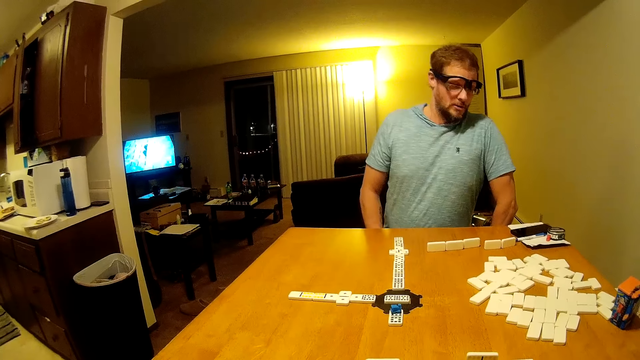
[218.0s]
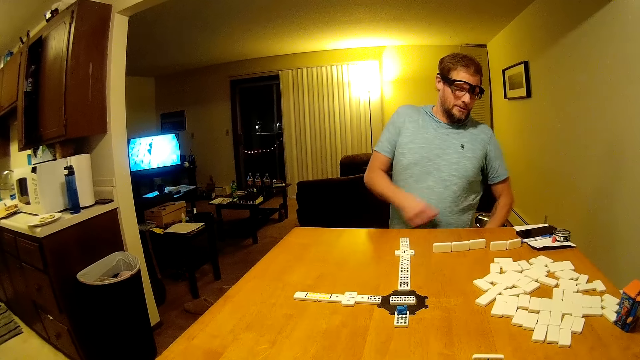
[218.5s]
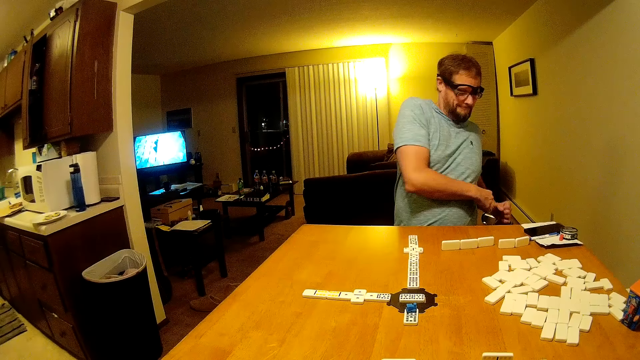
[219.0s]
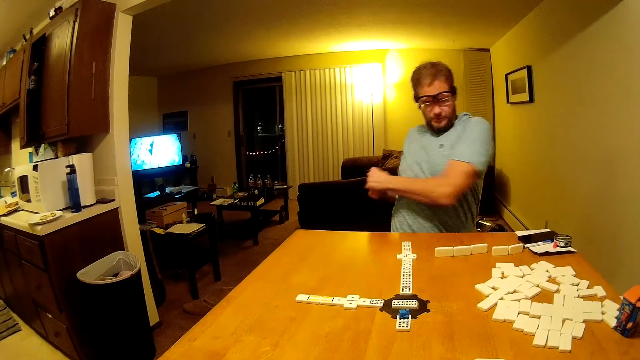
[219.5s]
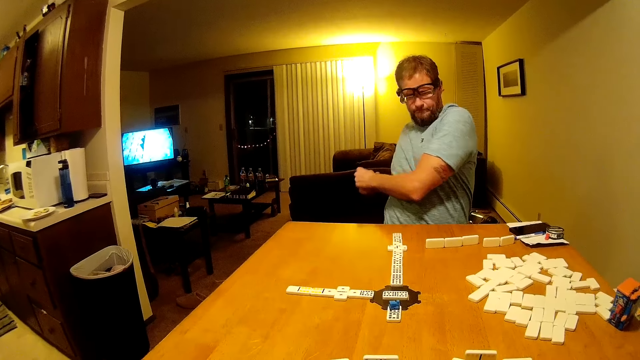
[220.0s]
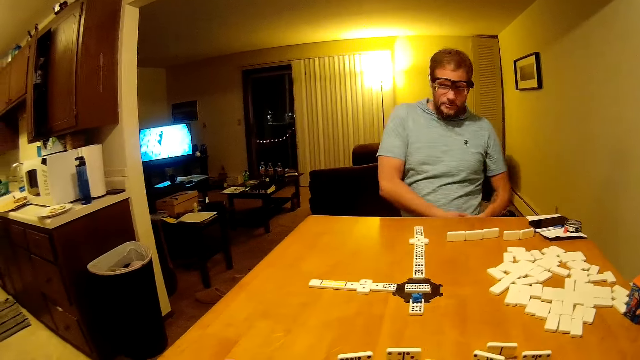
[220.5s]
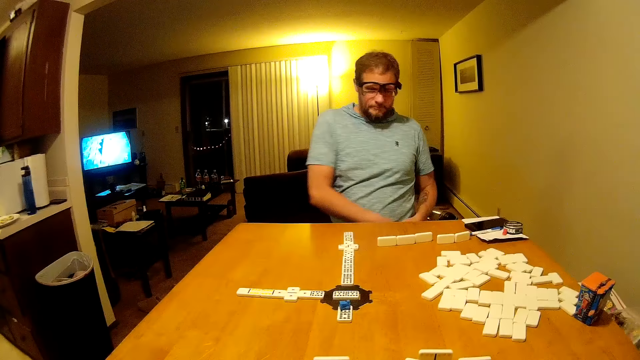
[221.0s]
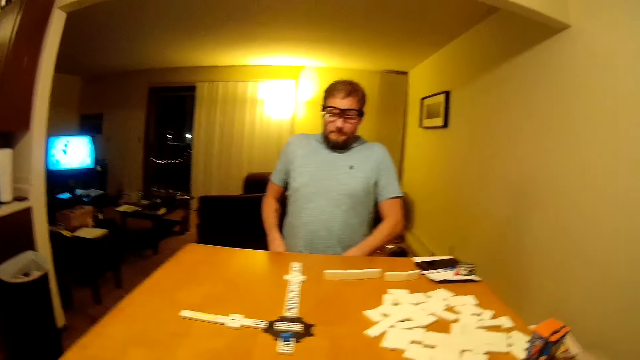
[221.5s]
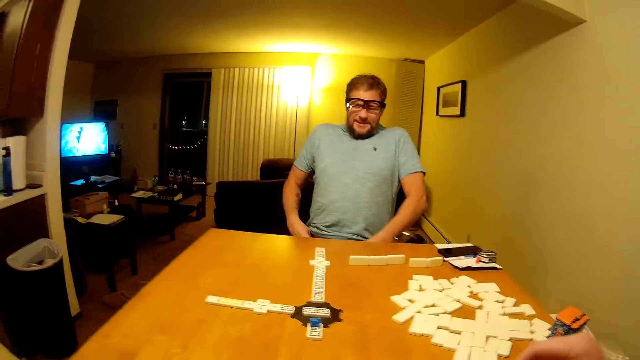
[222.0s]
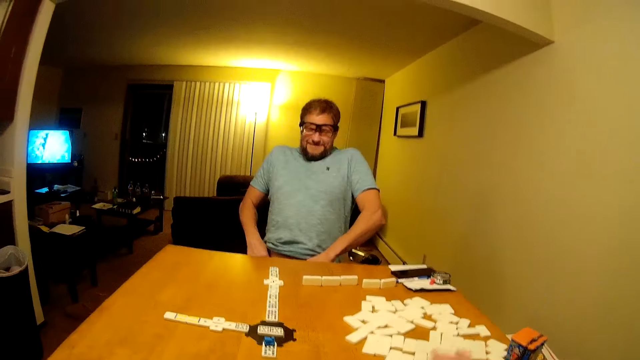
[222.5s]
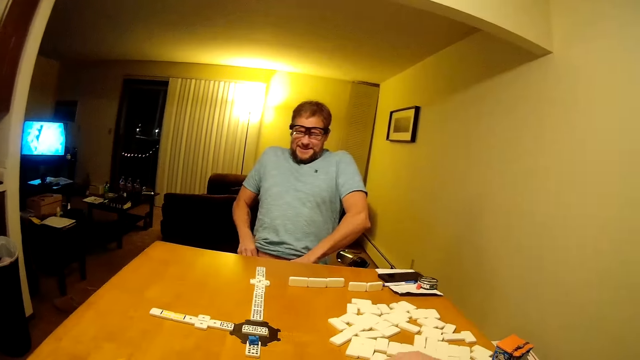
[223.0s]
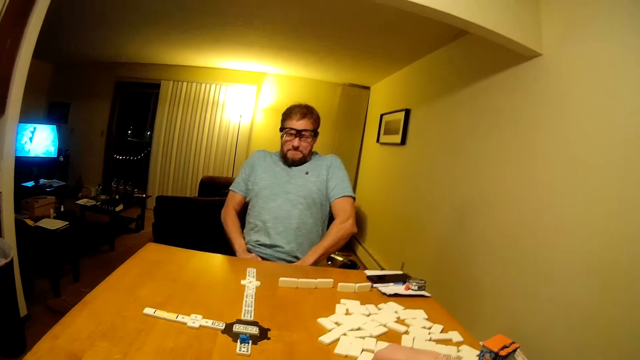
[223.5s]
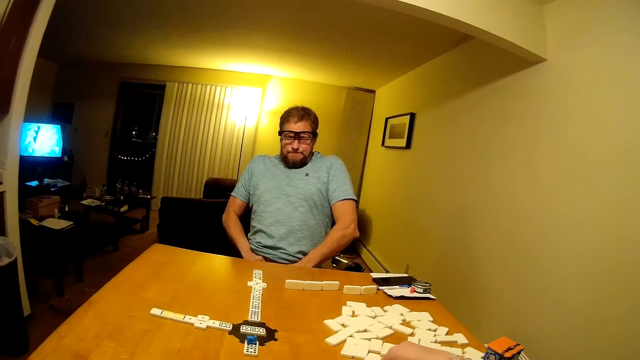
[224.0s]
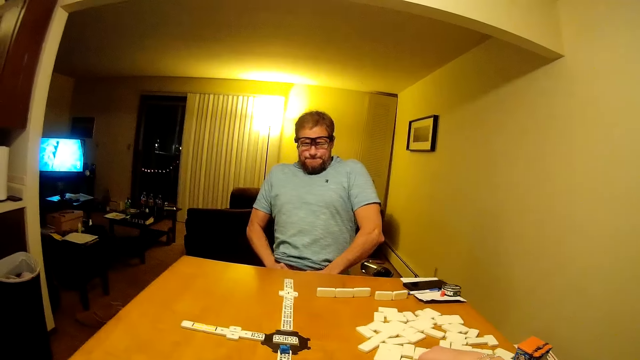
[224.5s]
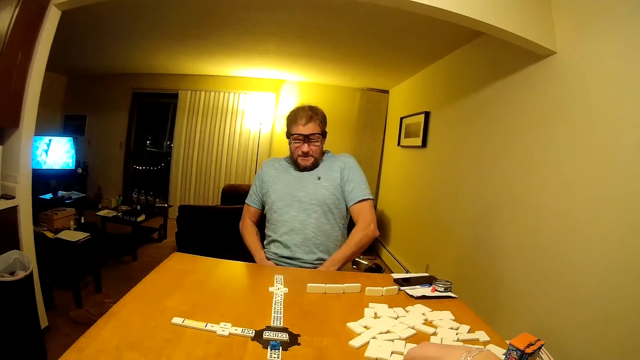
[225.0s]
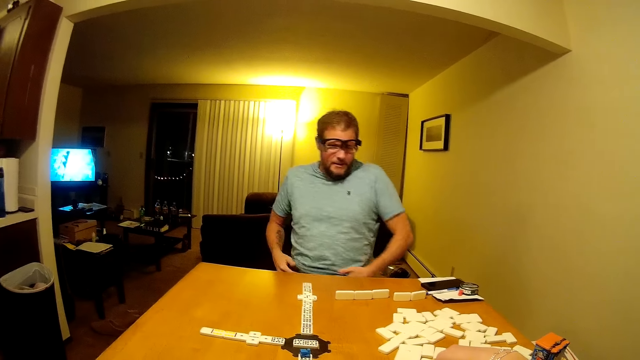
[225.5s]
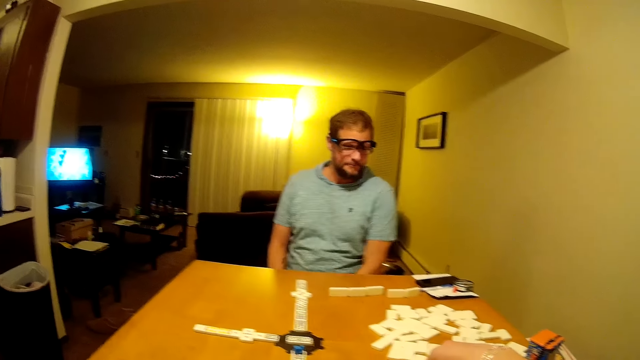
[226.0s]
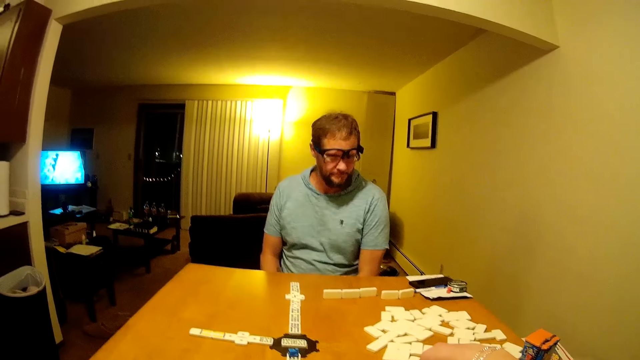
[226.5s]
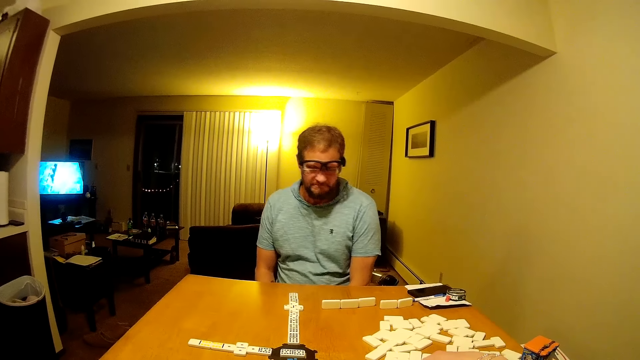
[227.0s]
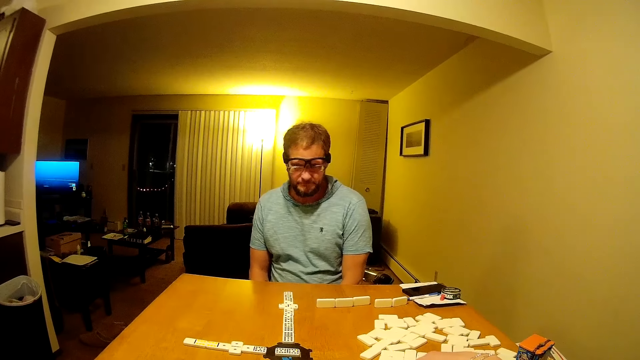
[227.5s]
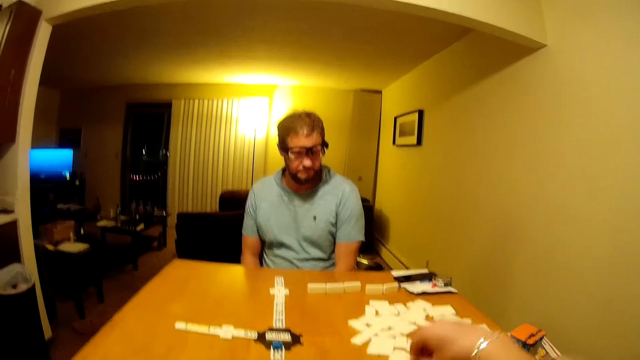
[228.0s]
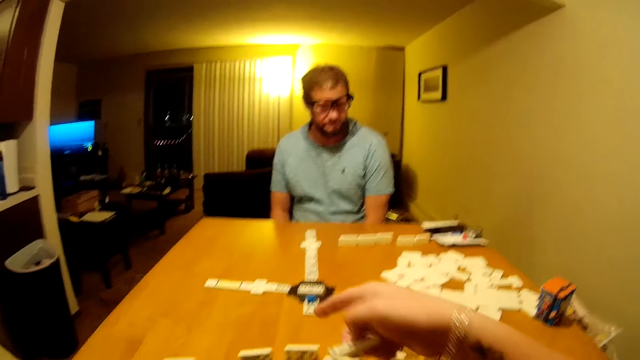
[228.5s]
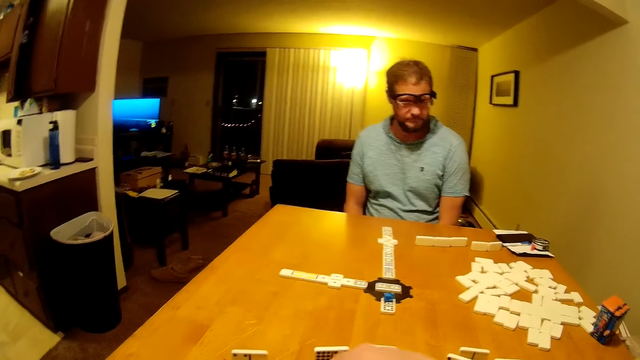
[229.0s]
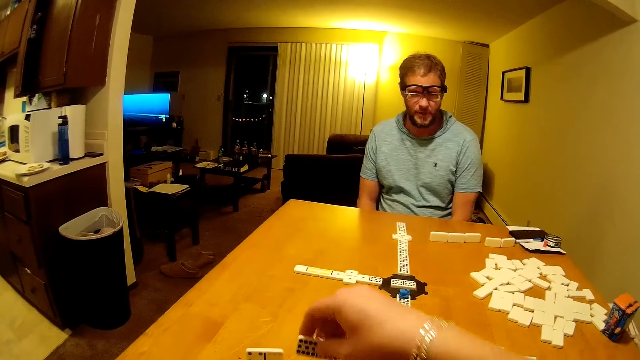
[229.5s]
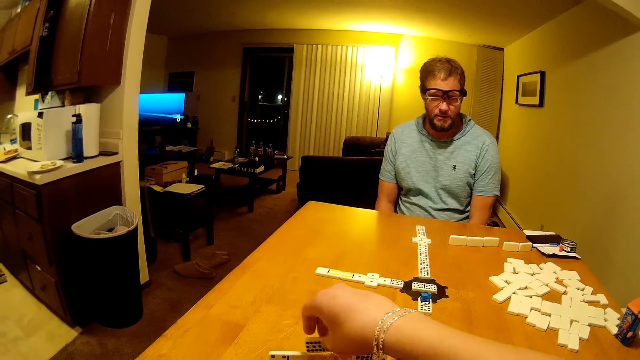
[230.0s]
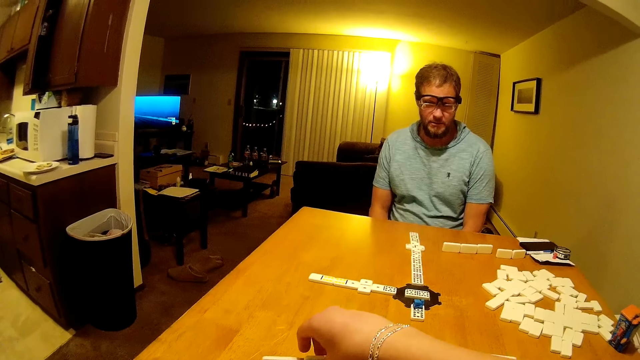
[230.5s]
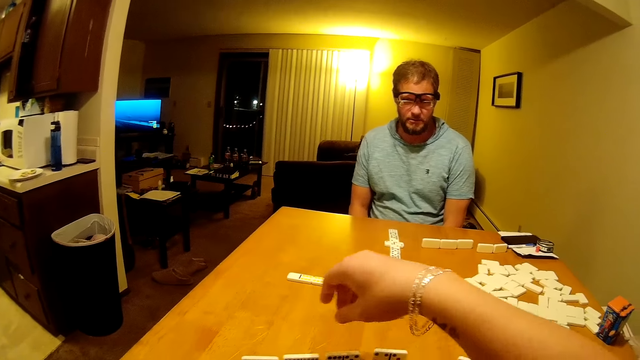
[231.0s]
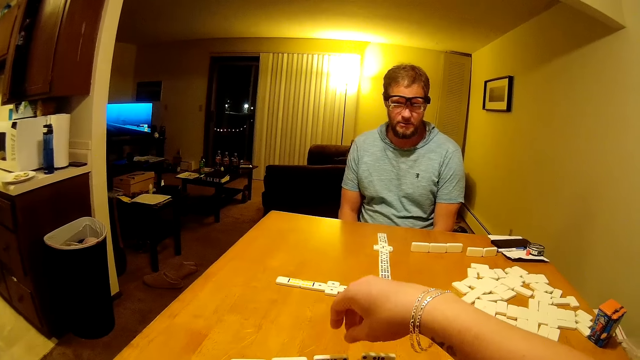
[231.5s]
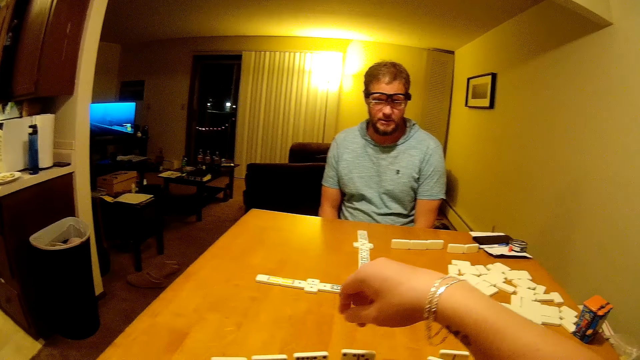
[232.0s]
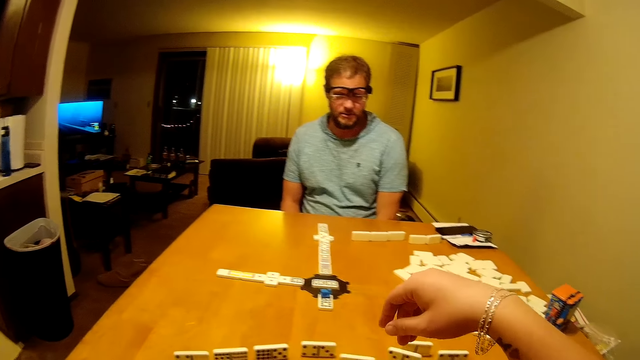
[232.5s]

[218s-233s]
A man stretches the body. The man adjusts the garments and looks around. The camera wearer picks up a domino piece. The man looks at the table. The camera wearer plays the word game board. They place the domino piece on the table and look around.

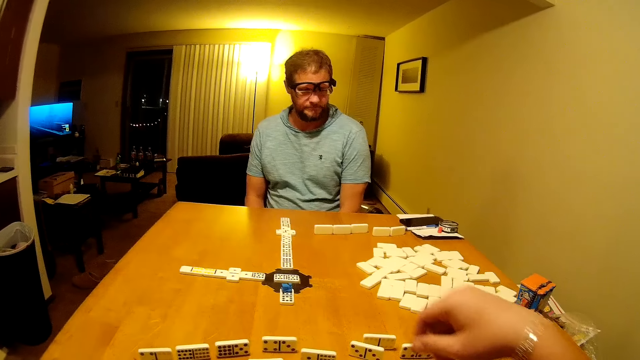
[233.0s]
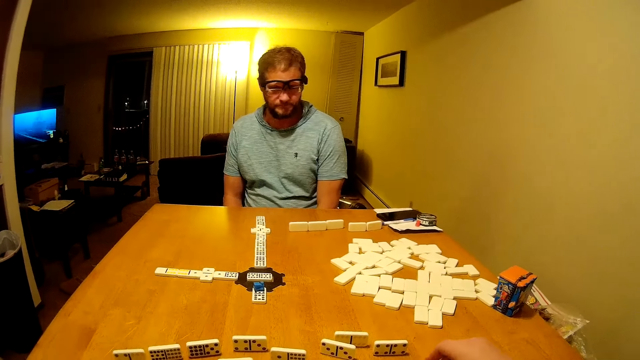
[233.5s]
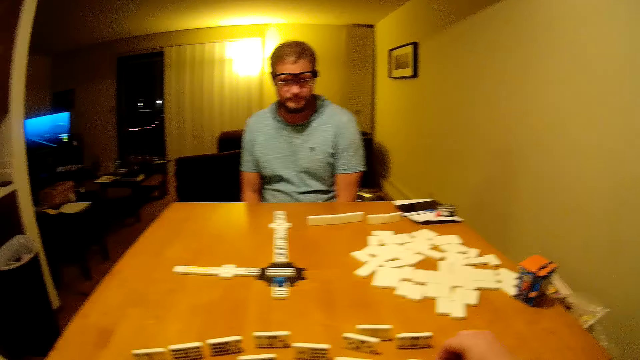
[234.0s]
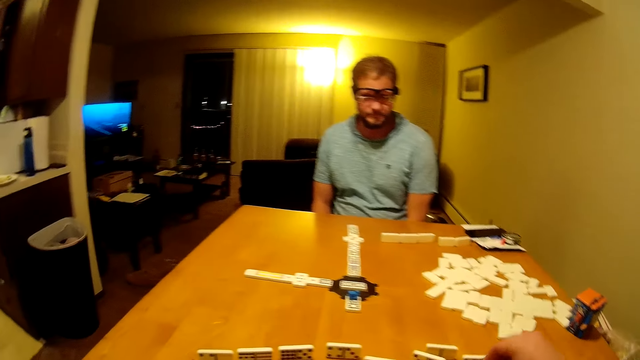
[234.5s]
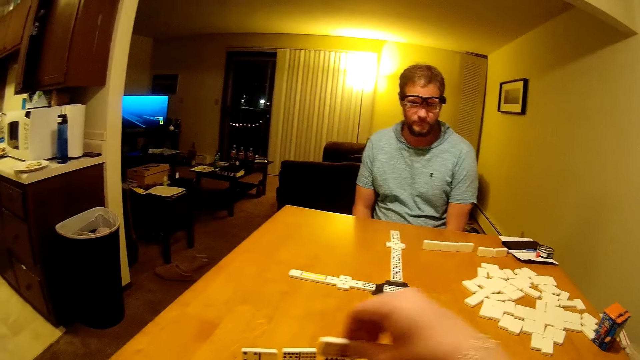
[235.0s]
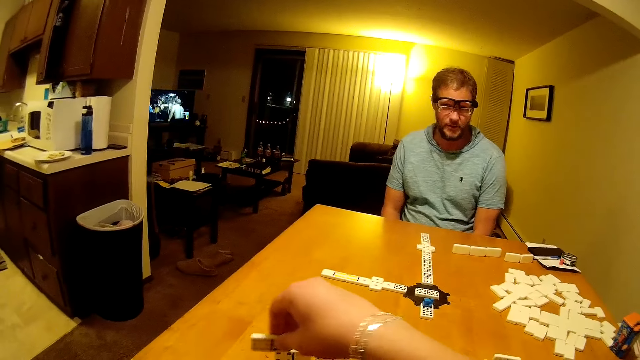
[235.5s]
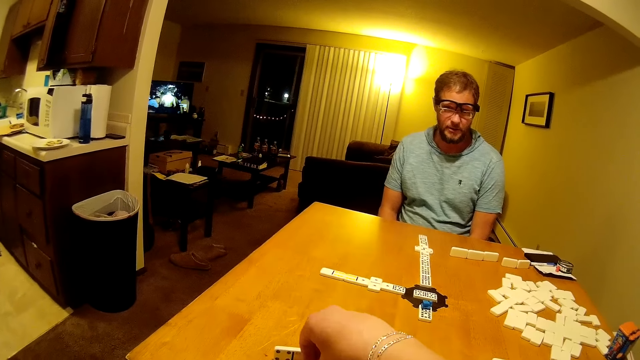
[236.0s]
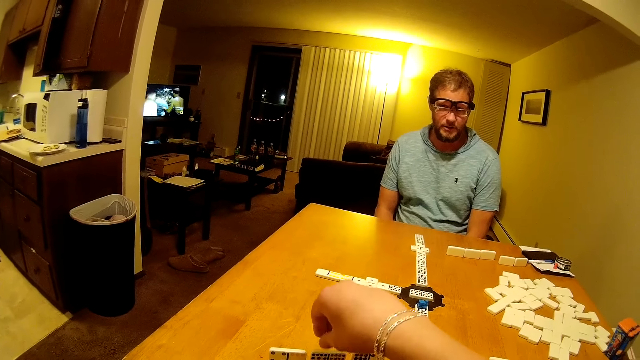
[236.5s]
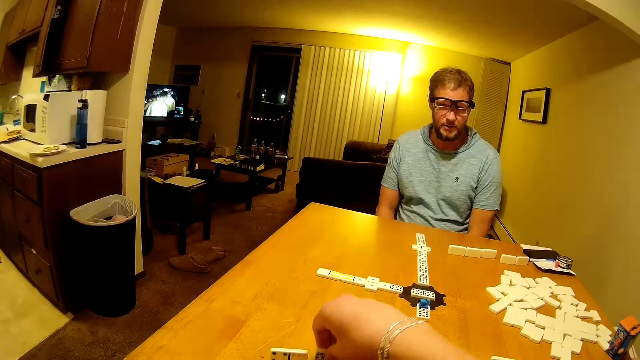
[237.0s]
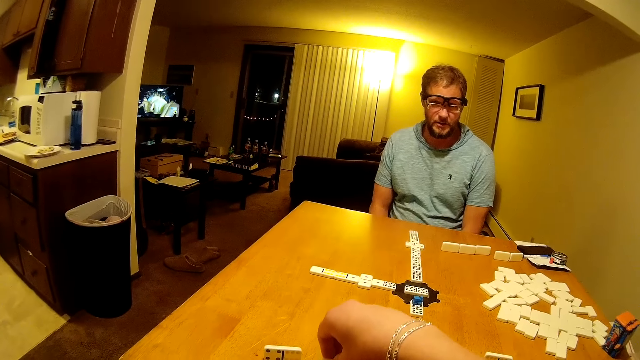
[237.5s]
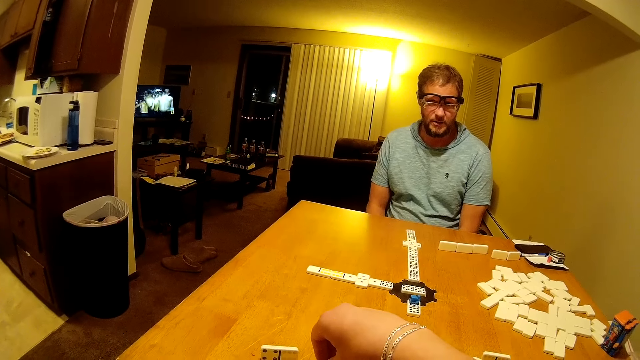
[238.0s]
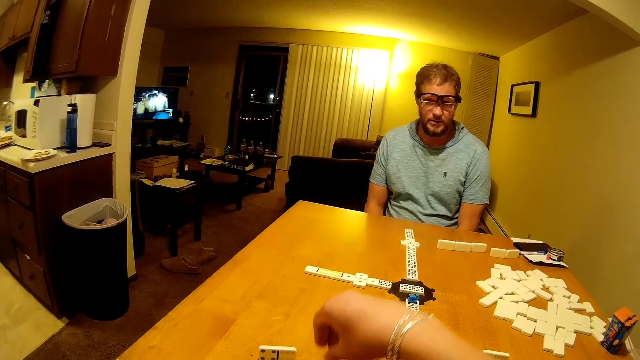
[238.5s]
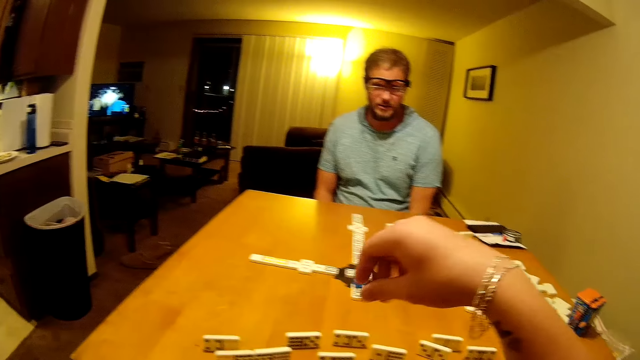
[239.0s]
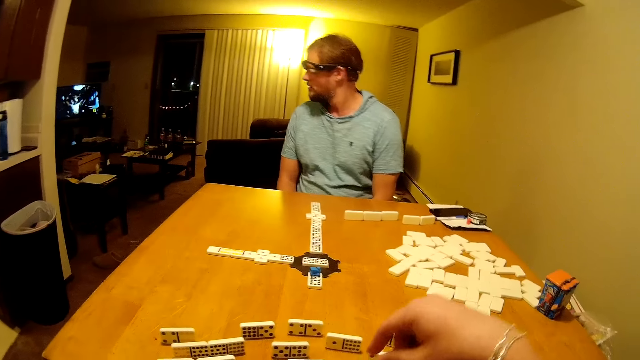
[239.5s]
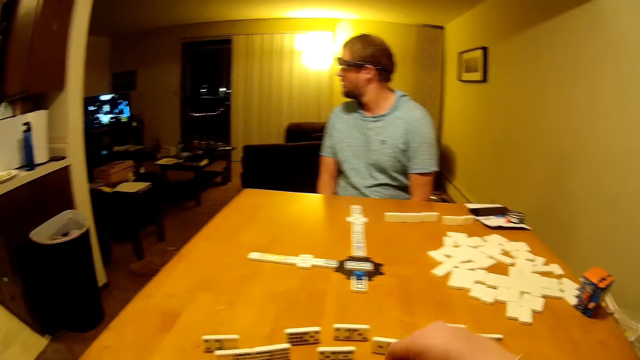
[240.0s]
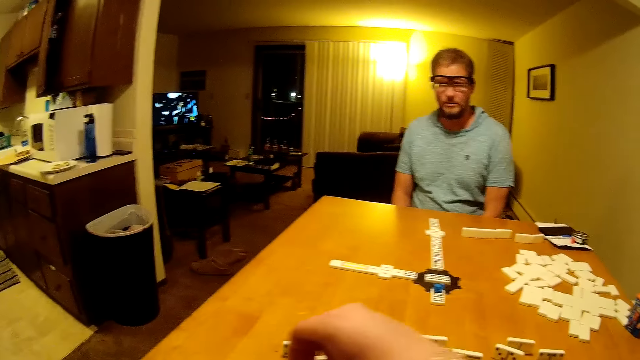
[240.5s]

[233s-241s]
The camera wearer picks up a domino piece. They arrange domino pieces on the table.
